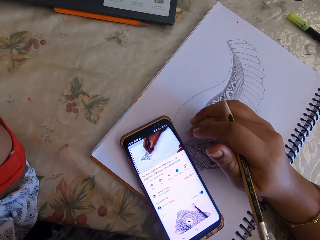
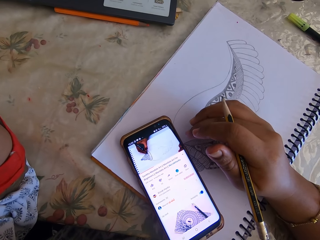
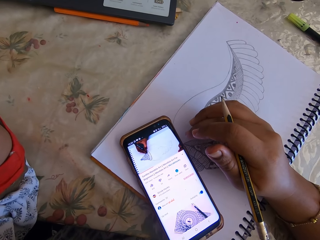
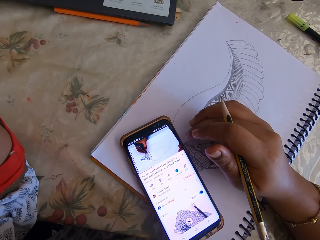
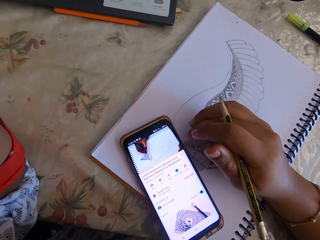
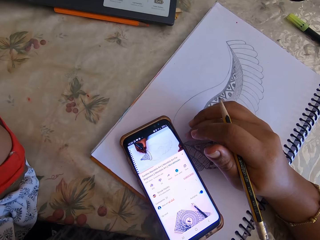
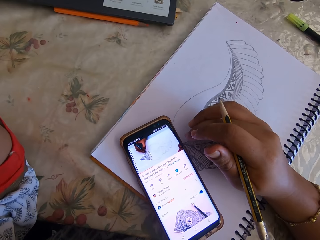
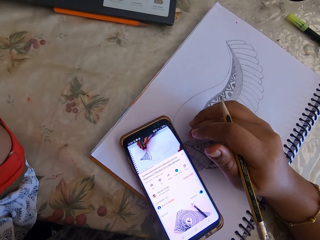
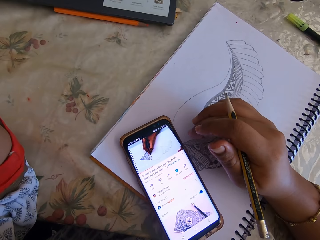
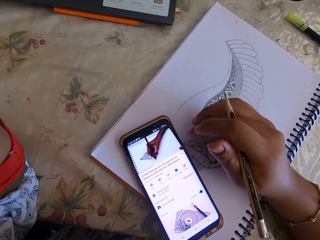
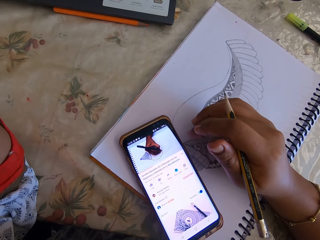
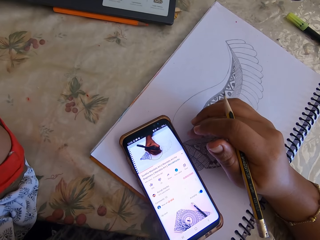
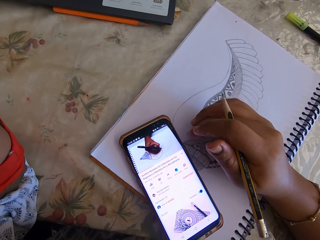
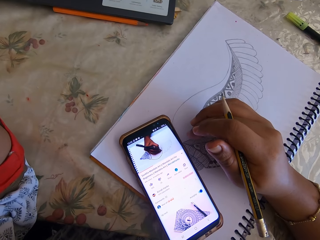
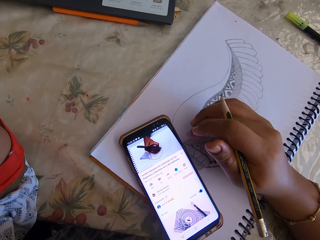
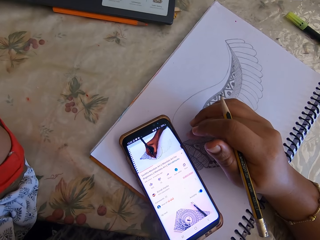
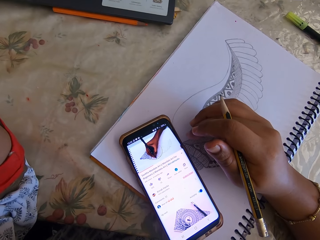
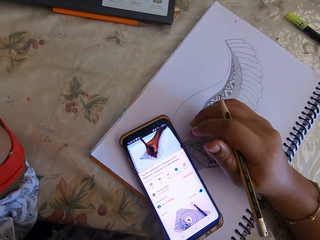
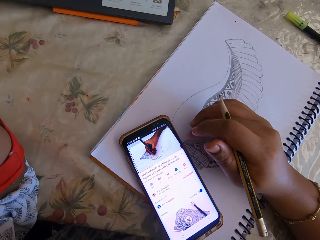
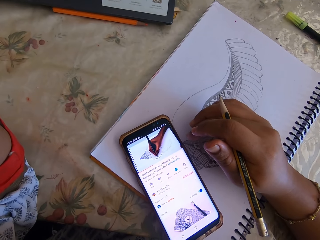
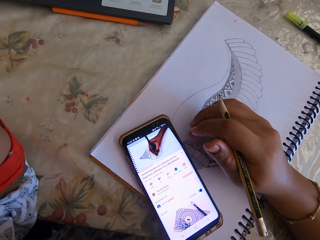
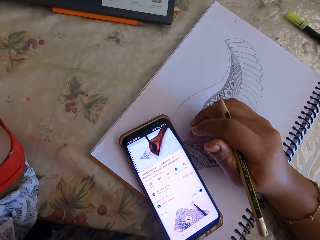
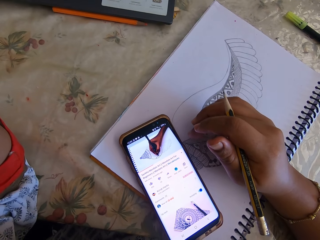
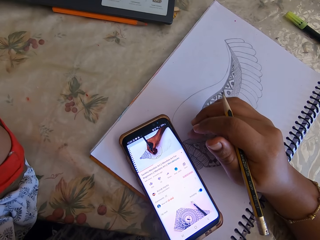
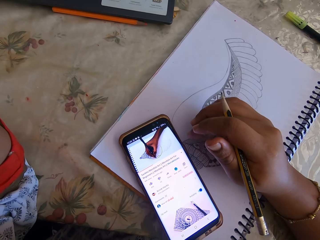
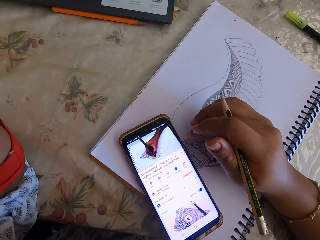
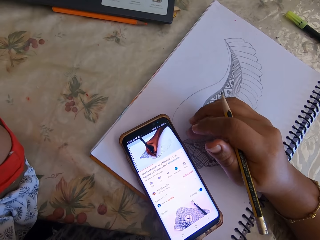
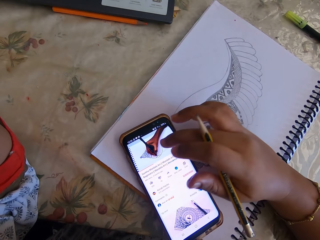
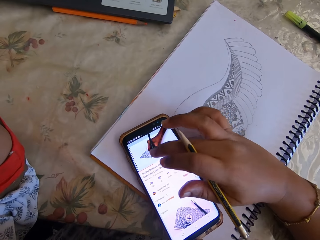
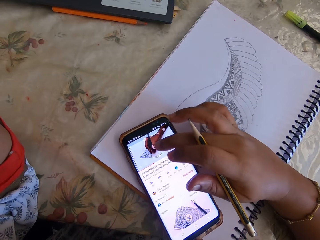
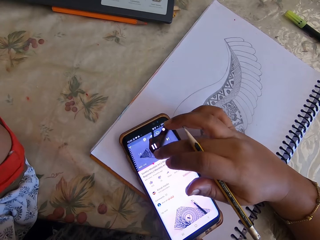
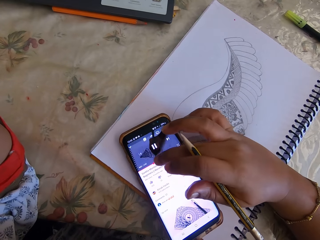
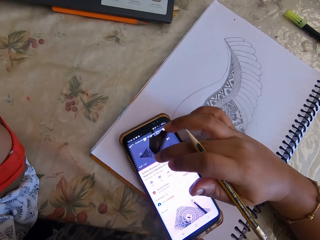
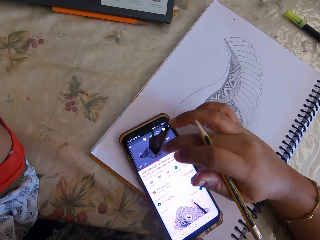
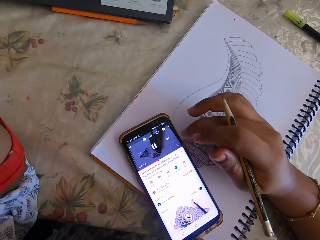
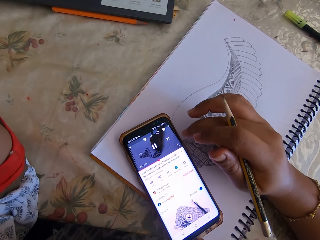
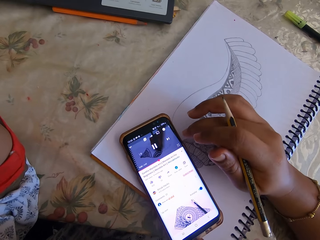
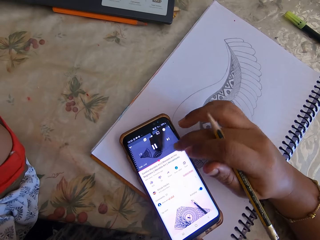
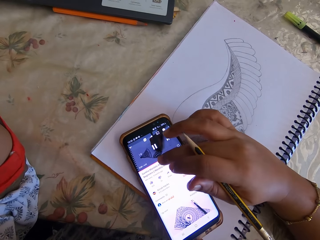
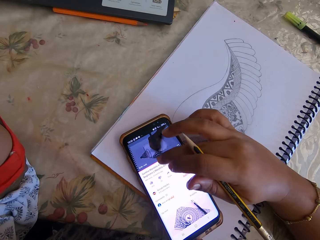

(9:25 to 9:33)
The camera wearer watches the video on the phone.

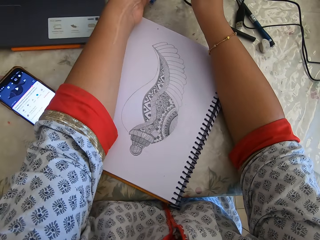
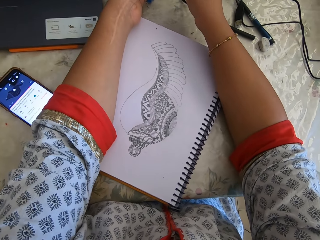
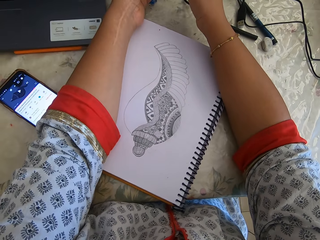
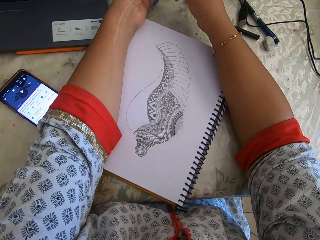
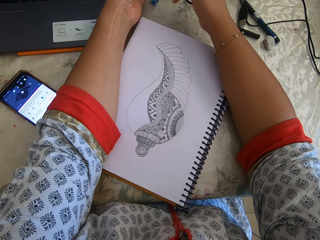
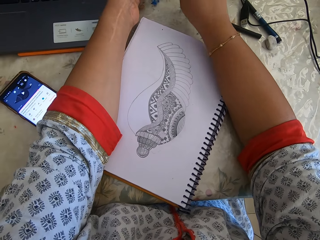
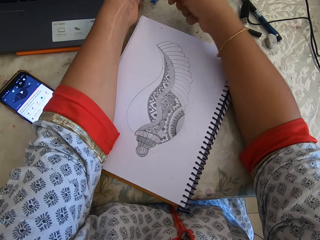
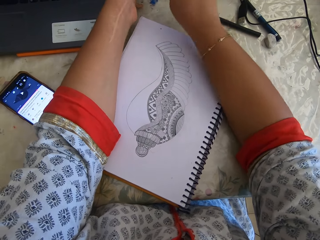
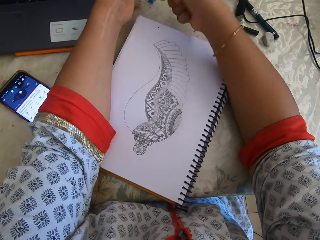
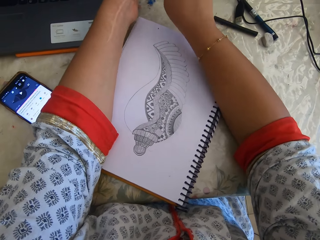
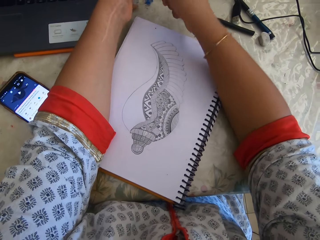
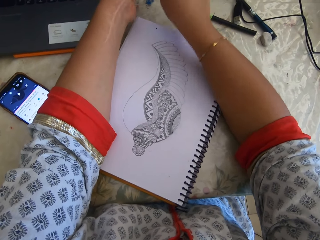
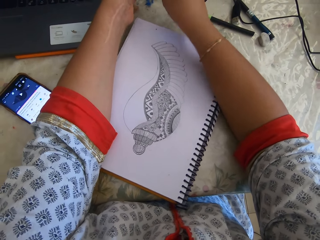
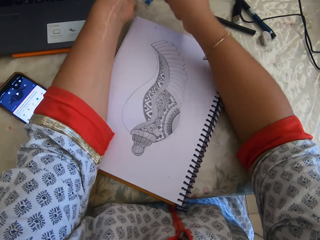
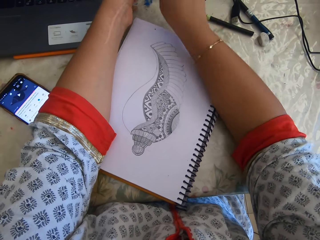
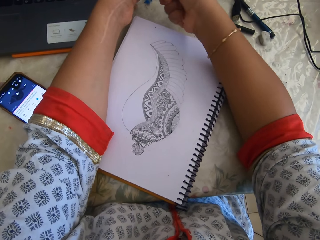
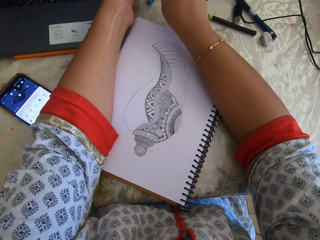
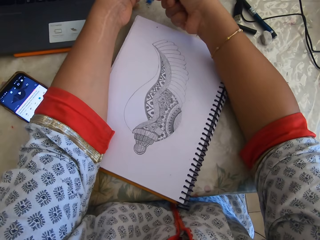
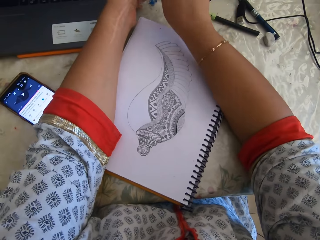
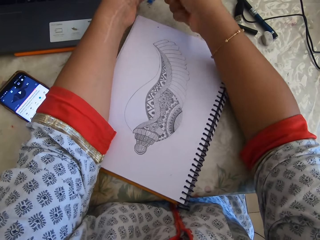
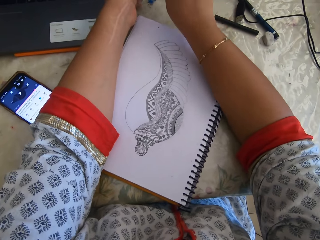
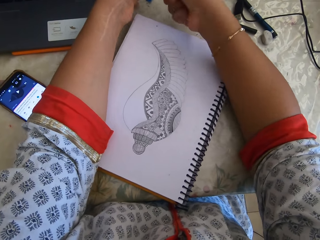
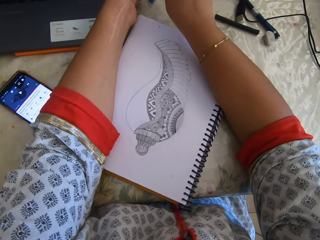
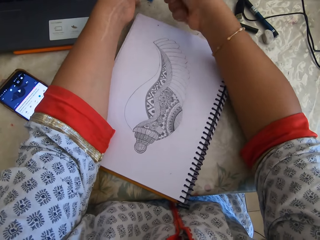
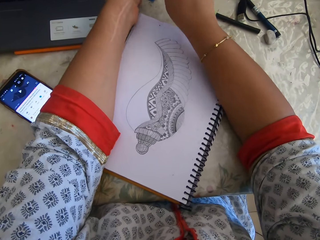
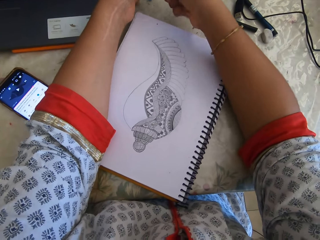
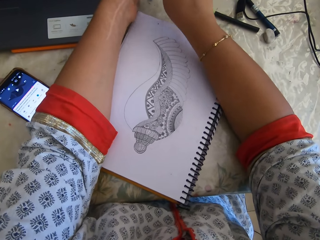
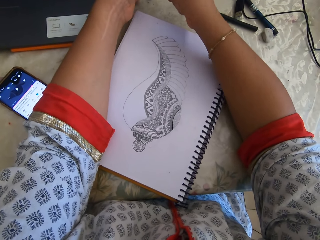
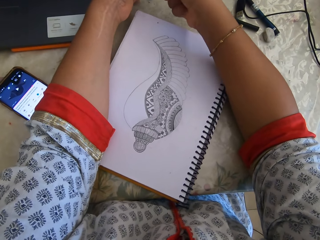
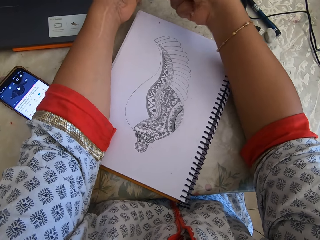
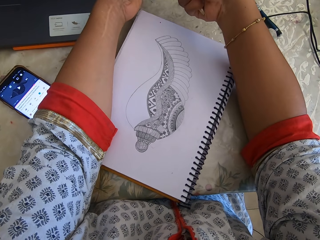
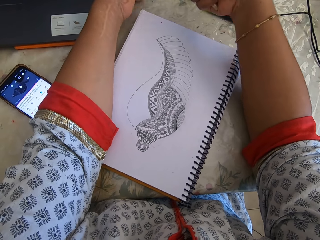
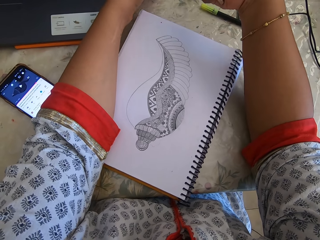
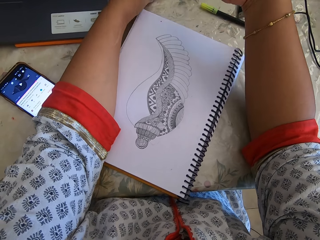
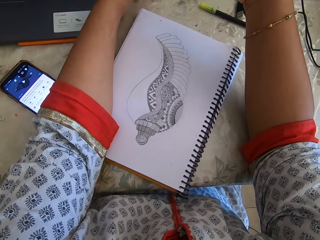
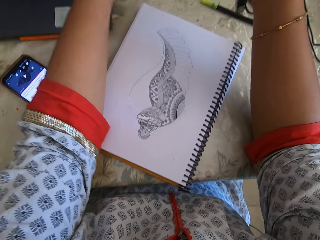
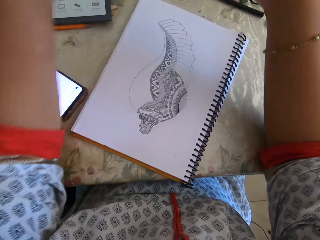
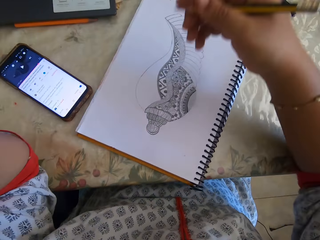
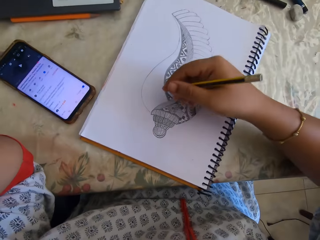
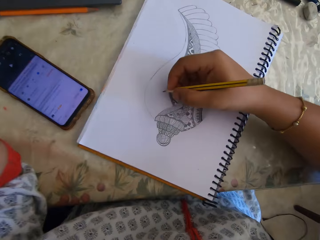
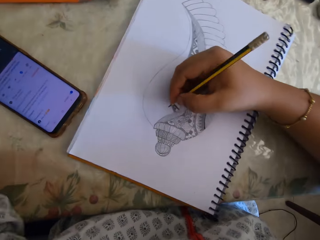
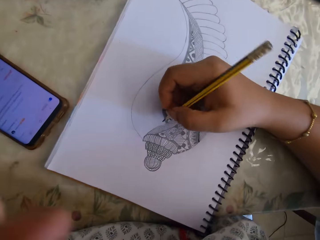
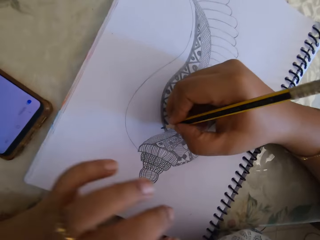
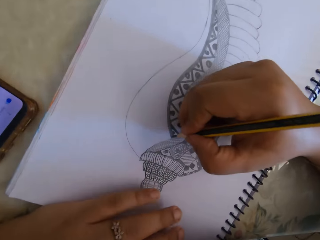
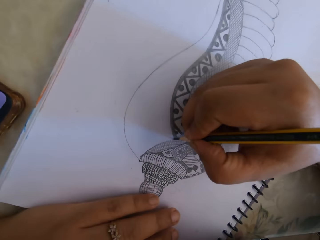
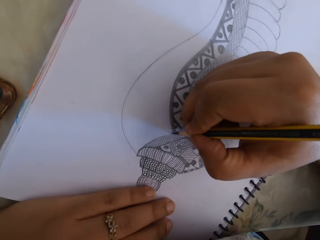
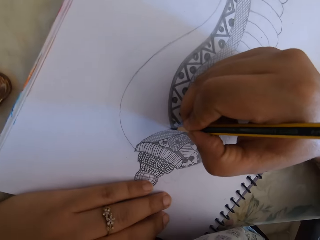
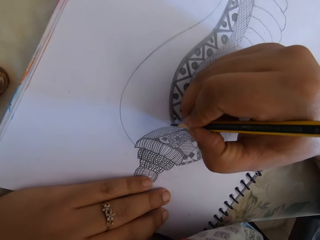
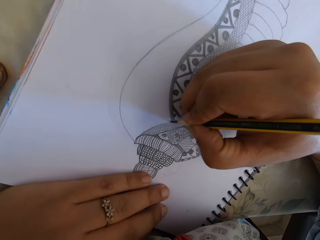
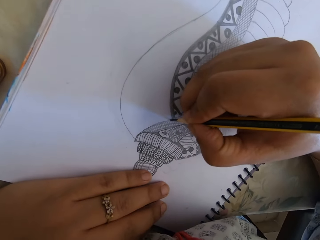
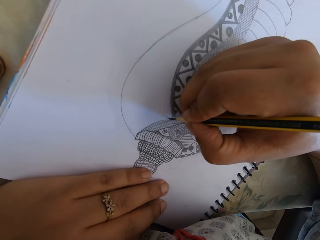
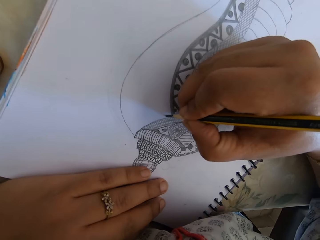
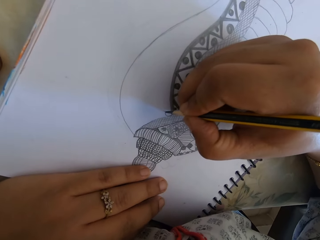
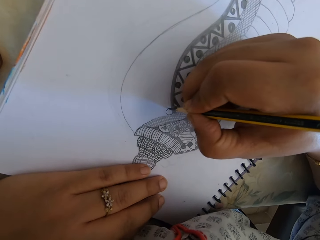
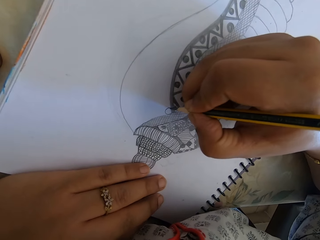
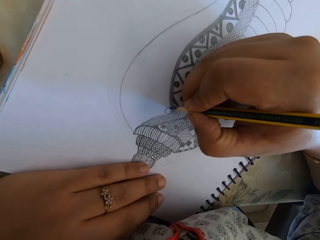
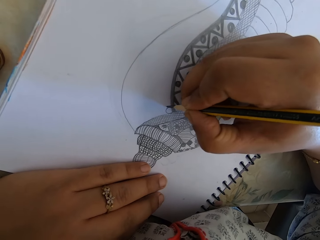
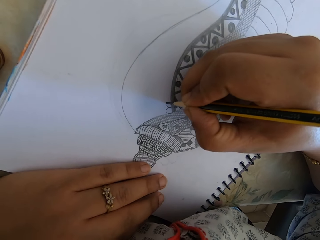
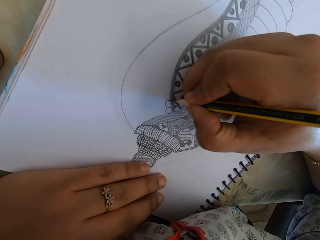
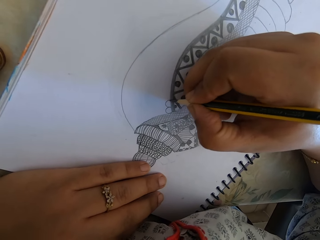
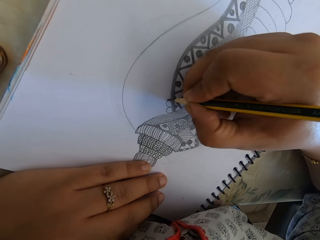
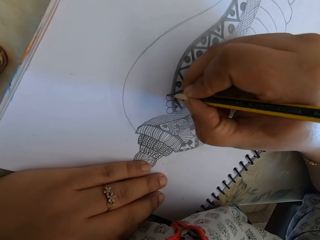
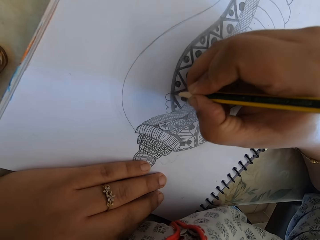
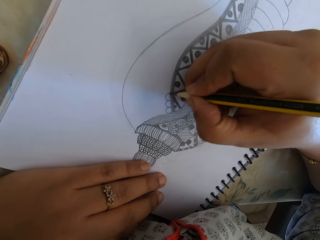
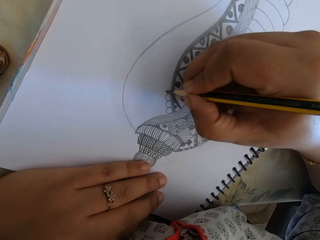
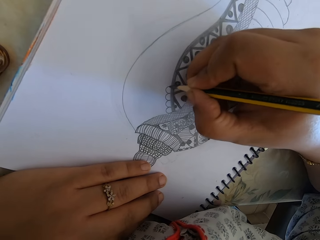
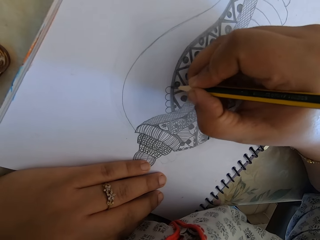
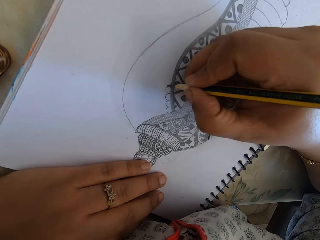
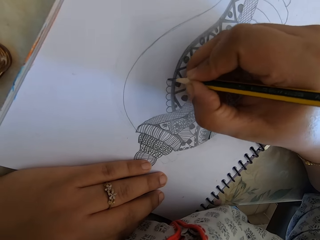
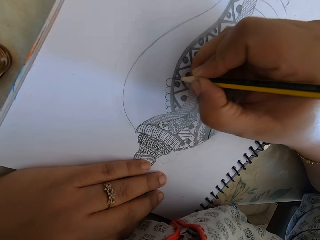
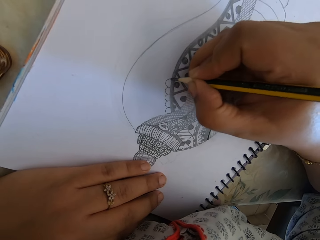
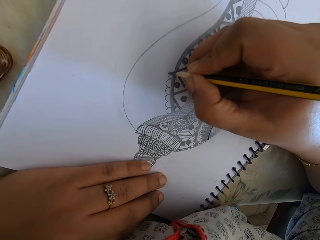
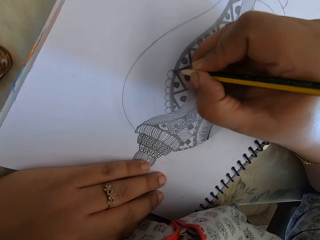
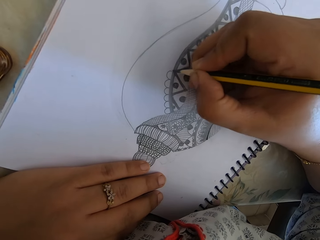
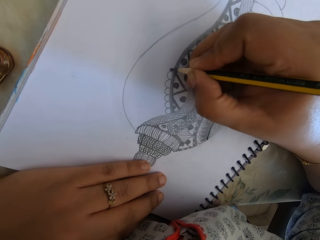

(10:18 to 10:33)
The camera wearer sharpens the pencil with a sharpener. They draw with the pencil on the notebook.
